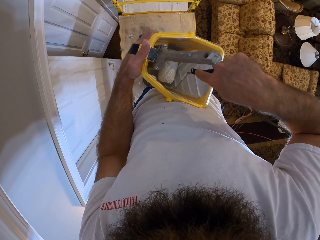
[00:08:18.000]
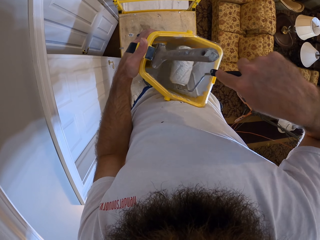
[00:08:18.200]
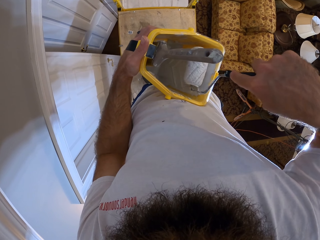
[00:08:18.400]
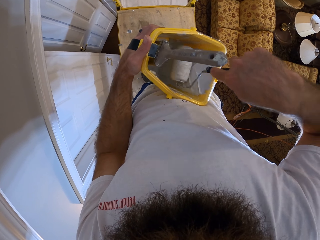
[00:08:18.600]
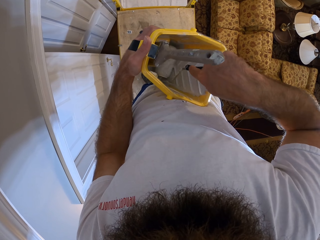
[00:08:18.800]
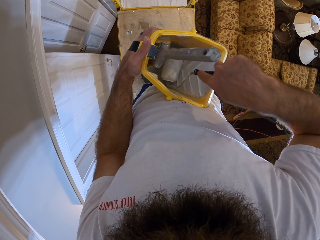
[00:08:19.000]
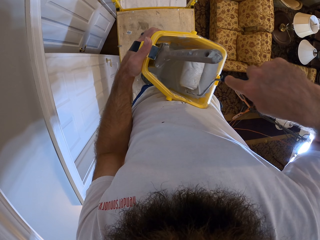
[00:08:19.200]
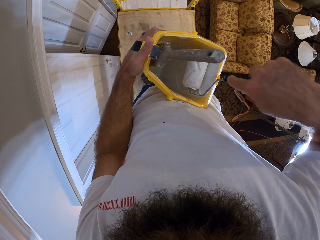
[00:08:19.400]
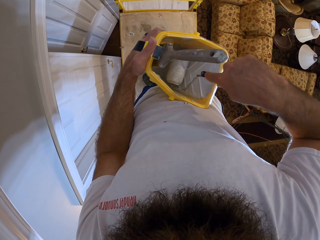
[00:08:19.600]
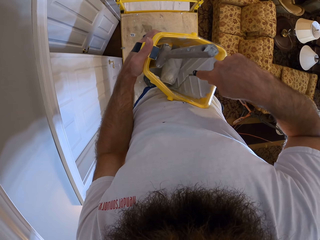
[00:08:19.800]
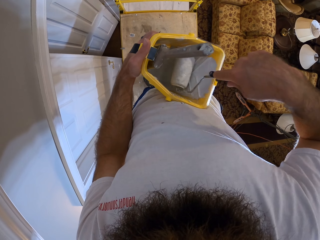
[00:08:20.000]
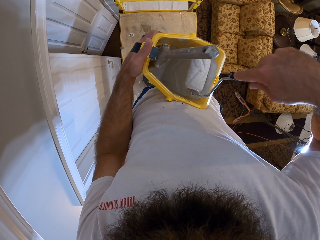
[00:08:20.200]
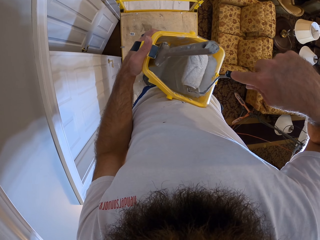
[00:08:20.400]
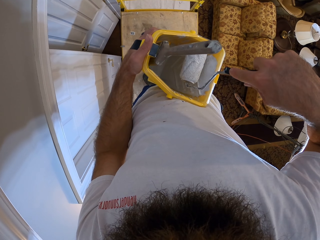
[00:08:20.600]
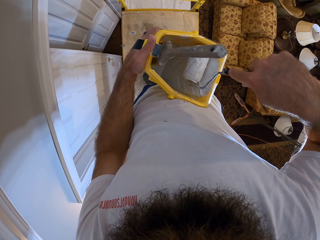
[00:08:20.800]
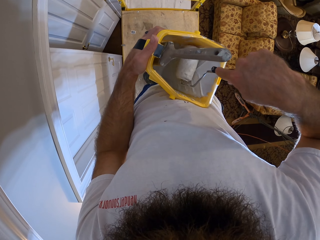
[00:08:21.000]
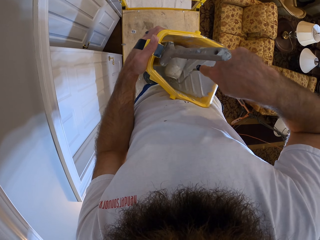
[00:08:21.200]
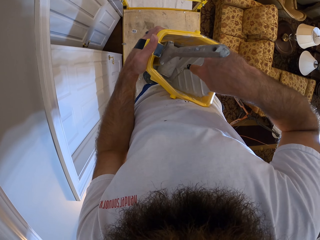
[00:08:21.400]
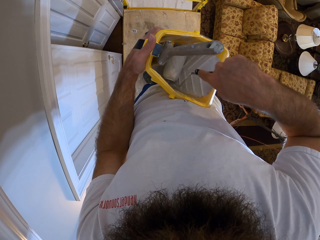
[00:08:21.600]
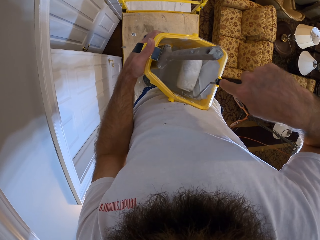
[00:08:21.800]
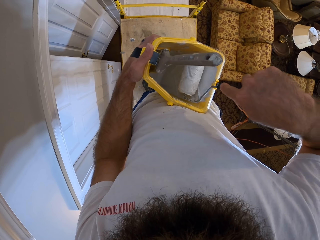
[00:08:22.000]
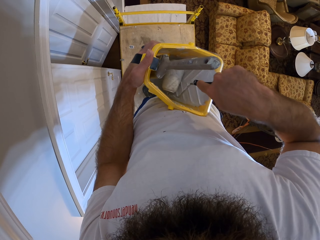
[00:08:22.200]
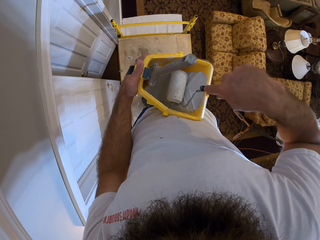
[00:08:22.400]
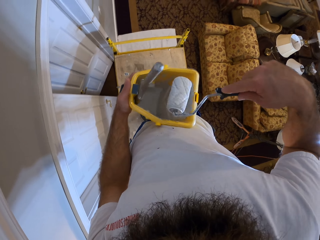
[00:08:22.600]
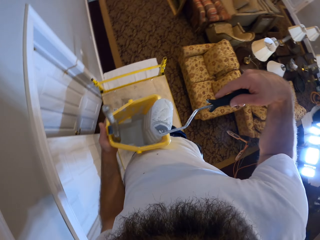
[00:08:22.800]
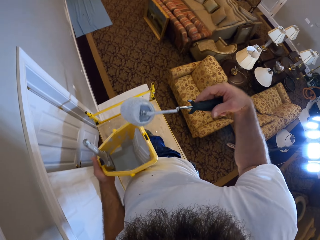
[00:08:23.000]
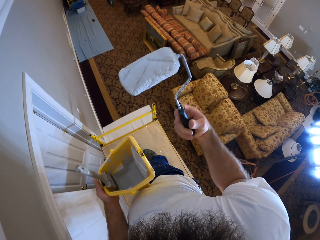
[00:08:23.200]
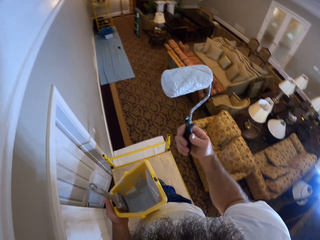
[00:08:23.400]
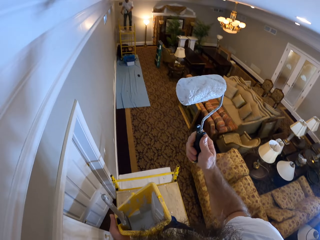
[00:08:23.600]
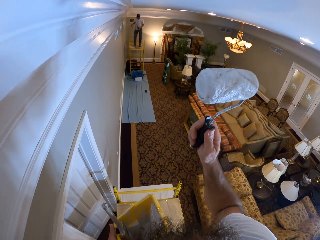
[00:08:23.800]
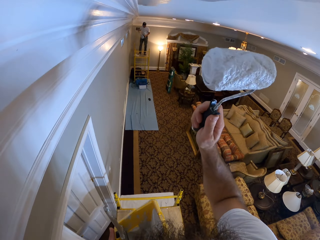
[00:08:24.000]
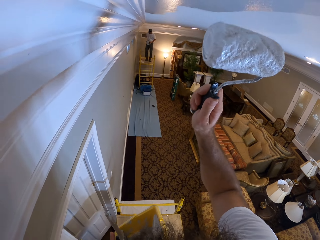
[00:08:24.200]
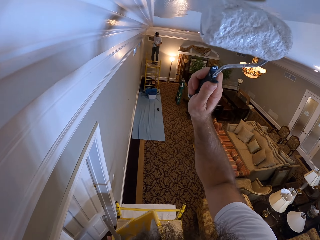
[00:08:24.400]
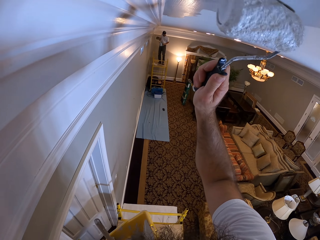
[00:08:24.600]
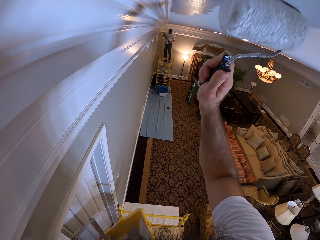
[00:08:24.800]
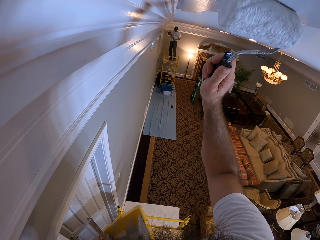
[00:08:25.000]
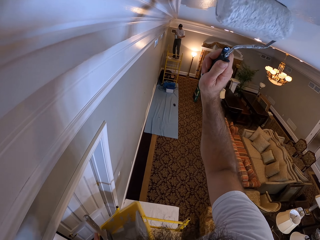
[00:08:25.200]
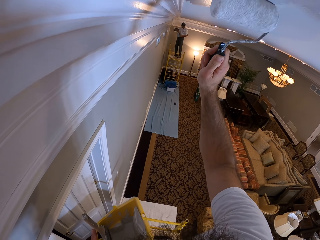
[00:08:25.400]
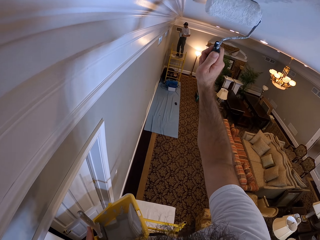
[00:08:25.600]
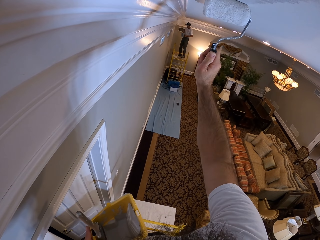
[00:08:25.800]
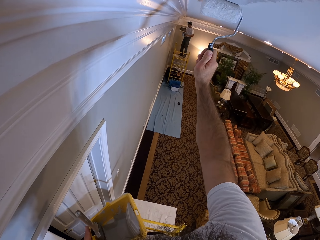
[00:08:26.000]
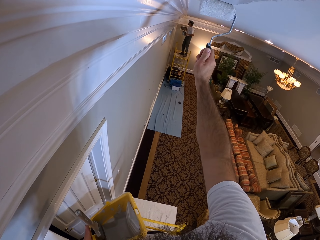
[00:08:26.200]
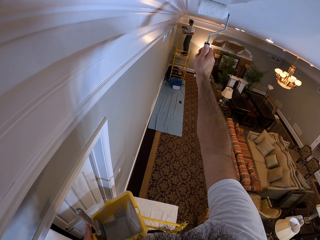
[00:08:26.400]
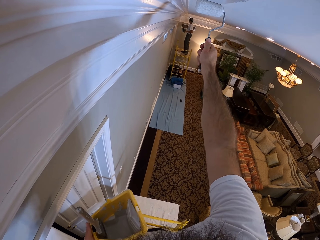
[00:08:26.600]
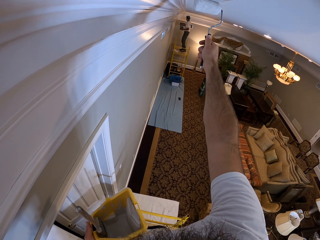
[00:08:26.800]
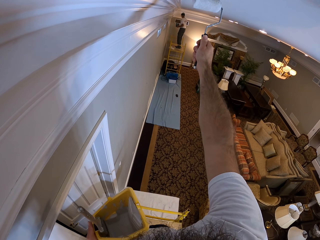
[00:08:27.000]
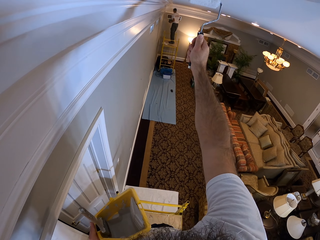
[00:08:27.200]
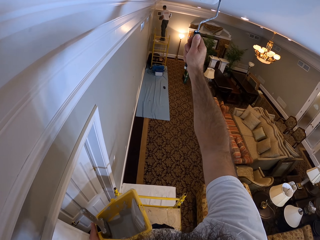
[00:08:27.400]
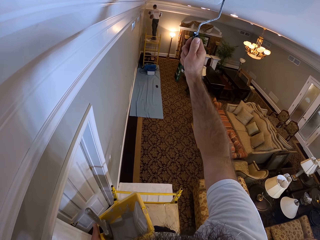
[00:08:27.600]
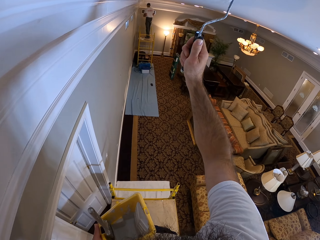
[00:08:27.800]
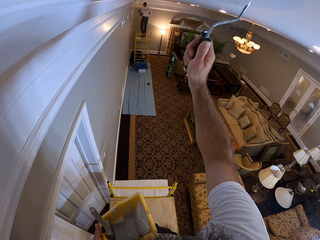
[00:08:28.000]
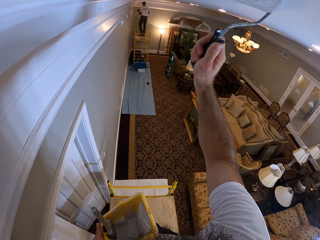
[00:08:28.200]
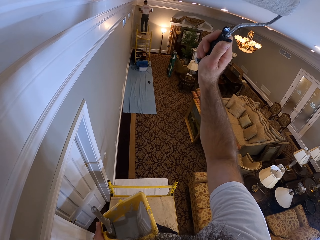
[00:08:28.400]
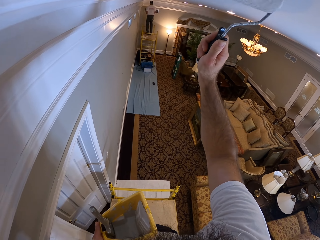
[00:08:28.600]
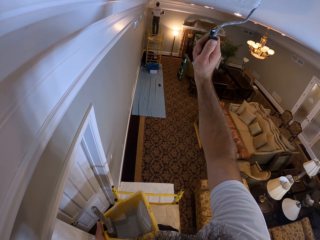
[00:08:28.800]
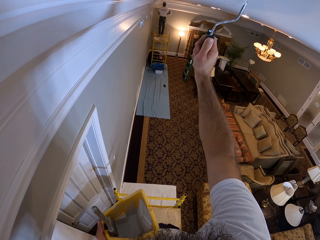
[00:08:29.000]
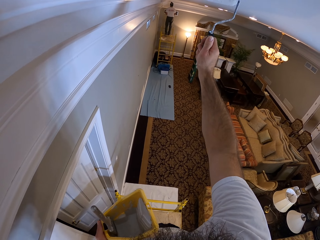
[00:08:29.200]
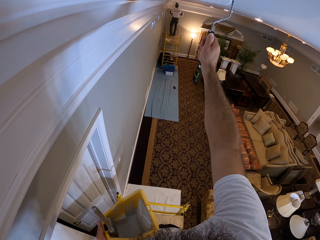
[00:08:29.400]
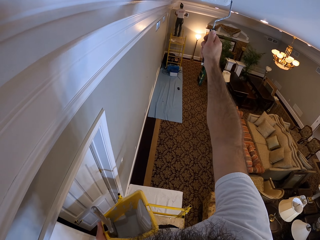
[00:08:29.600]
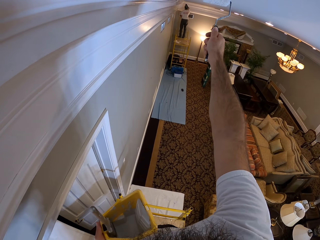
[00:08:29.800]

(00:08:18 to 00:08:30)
The camera wearer rubs the paint roller in the paint. He paints the ceiling with the paint roller in his right hand.

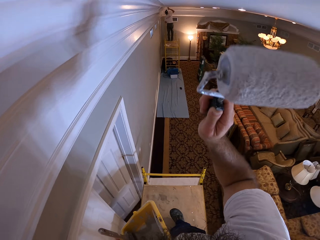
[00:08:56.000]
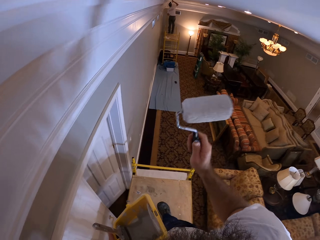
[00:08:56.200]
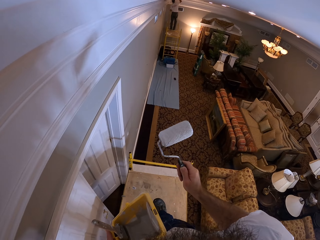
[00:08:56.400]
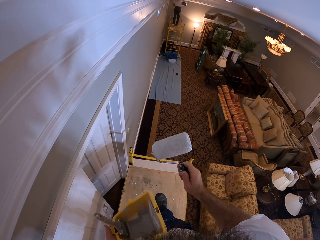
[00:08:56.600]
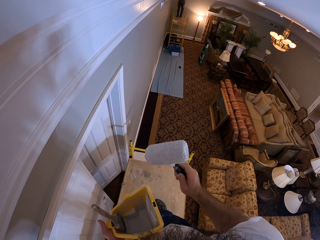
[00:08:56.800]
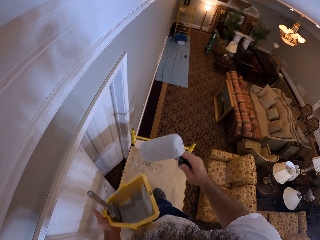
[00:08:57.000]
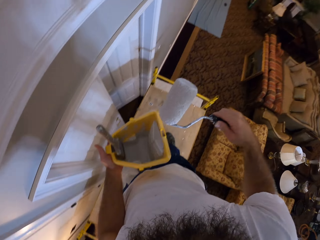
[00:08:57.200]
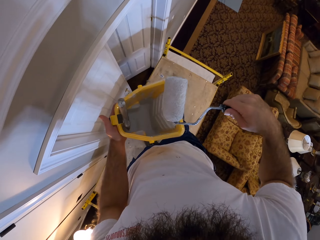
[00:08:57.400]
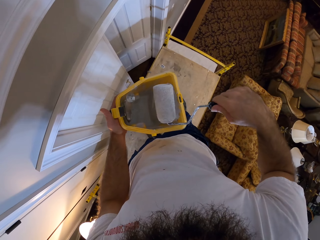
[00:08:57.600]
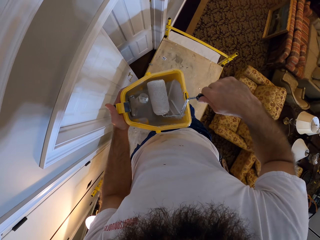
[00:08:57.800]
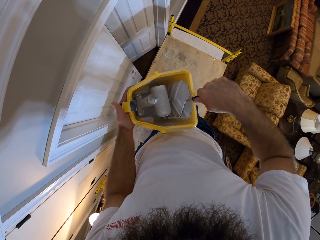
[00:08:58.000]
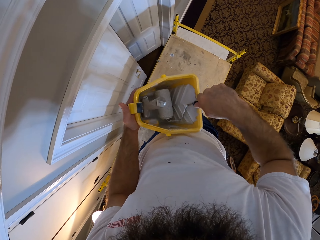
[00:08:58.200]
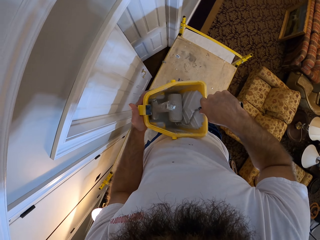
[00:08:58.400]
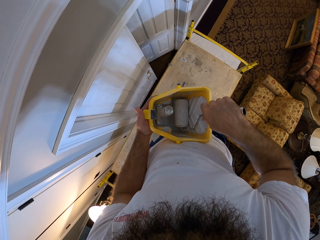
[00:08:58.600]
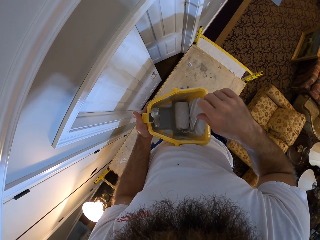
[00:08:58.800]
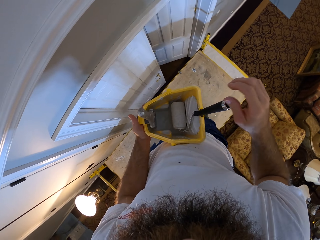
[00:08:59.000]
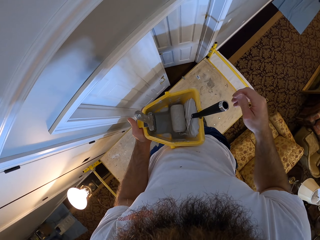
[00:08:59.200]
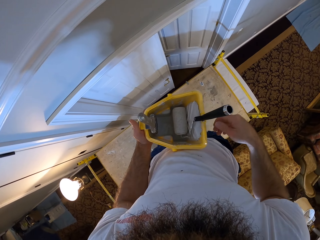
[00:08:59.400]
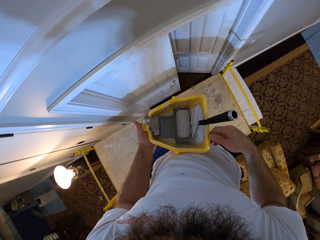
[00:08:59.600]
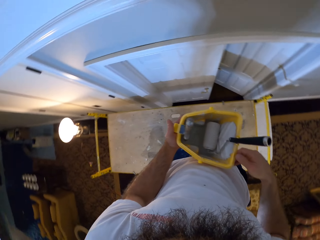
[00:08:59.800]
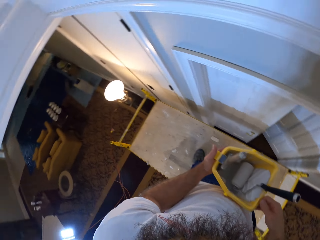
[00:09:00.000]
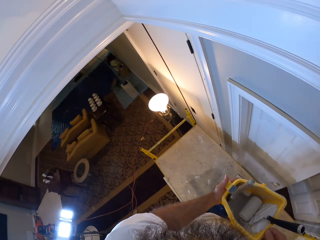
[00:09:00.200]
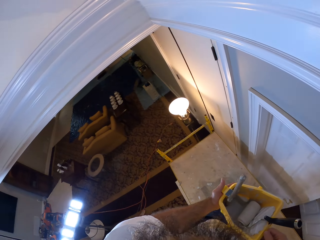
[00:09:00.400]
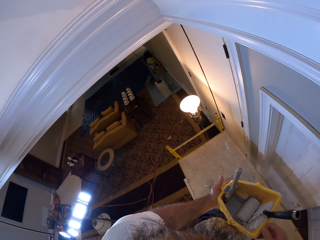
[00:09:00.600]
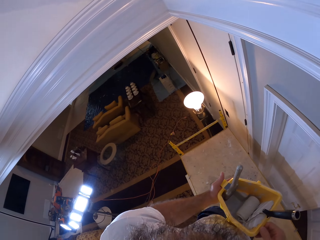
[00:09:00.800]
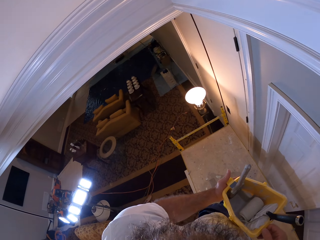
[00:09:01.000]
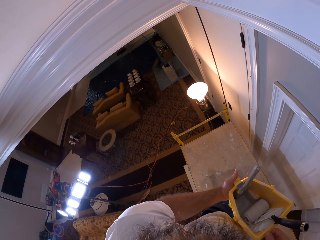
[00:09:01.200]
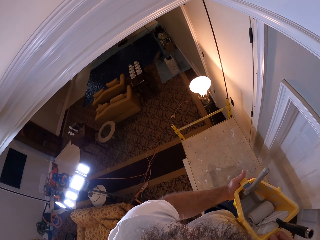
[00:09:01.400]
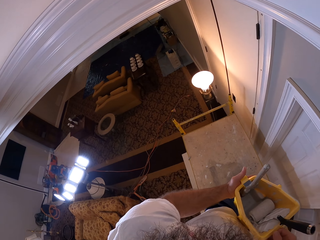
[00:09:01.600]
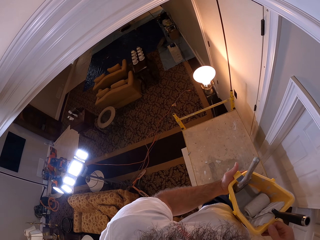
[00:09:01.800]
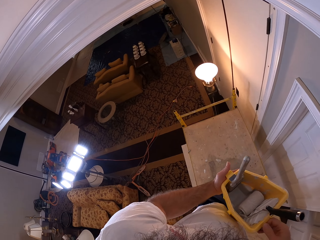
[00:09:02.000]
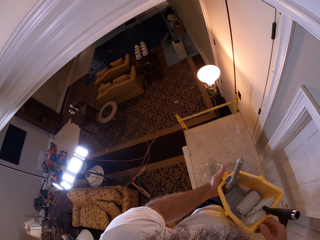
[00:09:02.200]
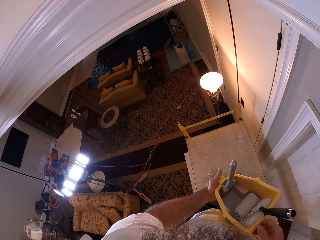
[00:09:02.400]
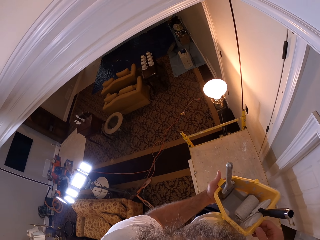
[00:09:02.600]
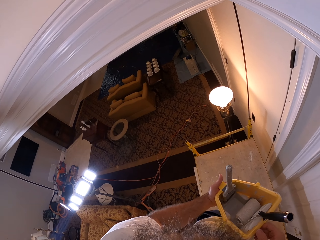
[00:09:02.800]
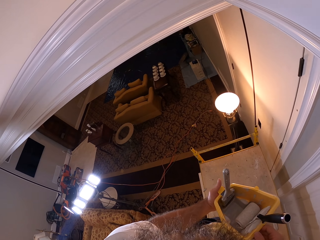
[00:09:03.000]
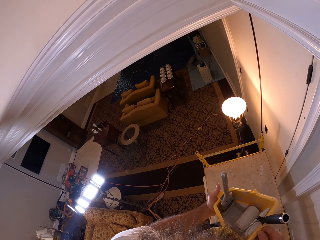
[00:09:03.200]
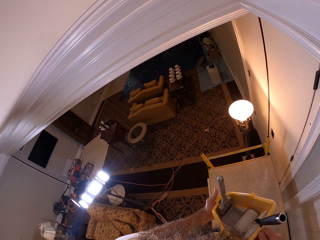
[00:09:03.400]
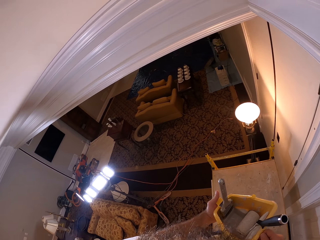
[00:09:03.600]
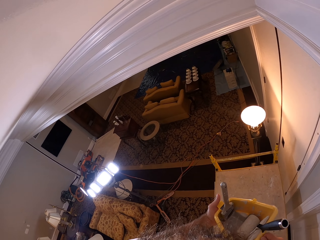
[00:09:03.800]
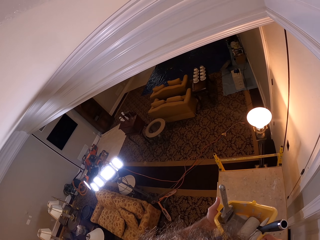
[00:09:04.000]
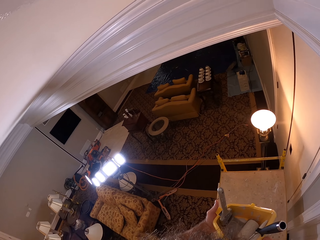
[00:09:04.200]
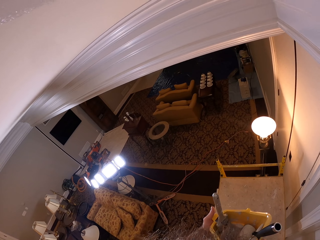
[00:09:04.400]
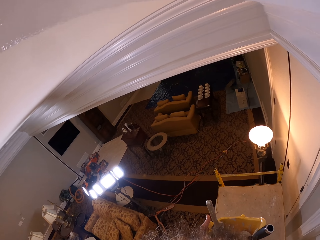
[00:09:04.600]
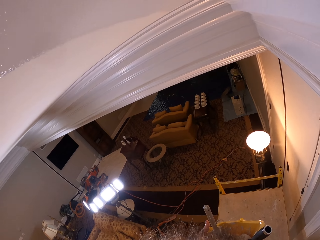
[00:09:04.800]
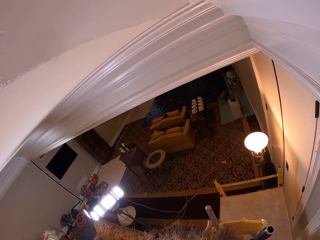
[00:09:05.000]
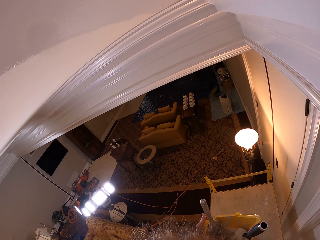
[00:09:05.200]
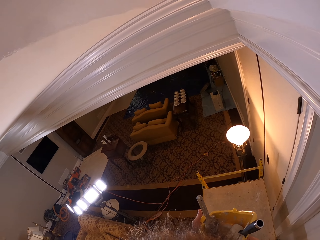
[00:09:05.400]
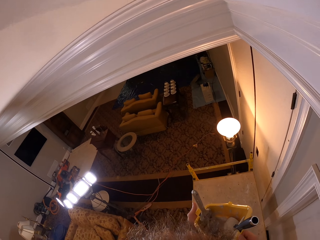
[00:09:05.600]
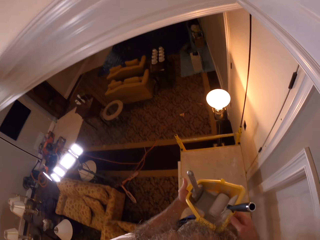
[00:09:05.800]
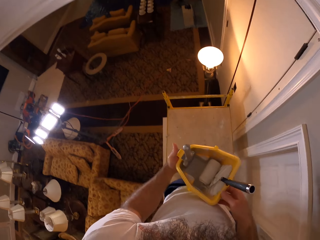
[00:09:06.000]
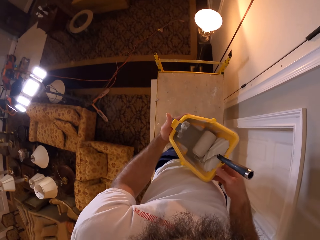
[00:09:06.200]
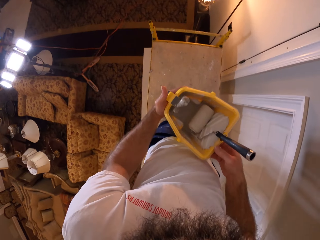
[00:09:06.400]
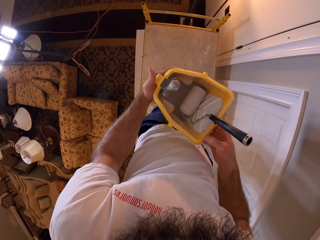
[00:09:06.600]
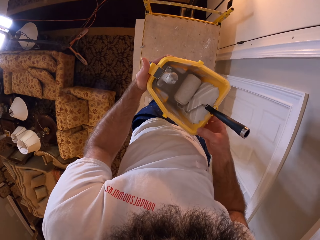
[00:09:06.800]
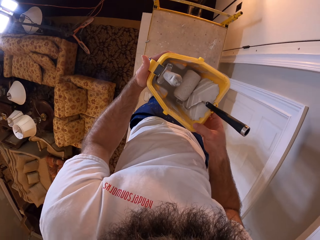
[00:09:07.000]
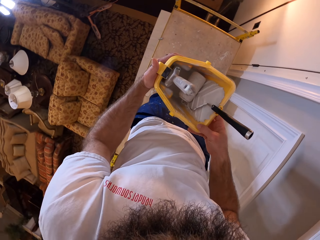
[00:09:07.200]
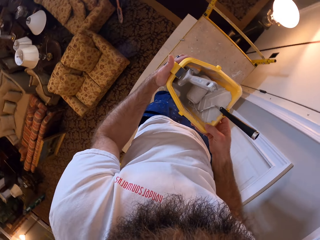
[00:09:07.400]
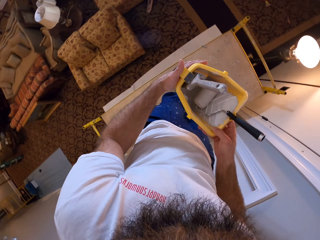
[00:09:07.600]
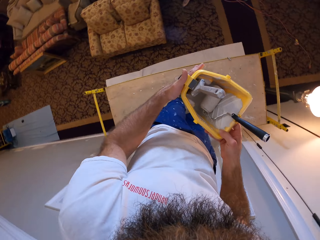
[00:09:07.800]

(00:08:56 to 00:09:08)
The camera wearer drops the paint roller in the paint bucket with his right hand. He holds the paint bucket with both hands. He looks around.
